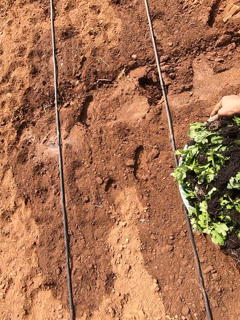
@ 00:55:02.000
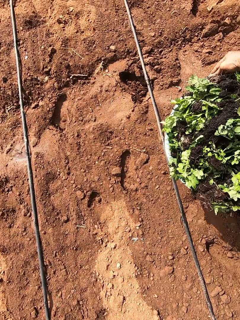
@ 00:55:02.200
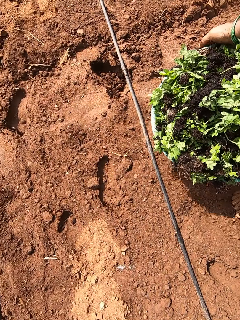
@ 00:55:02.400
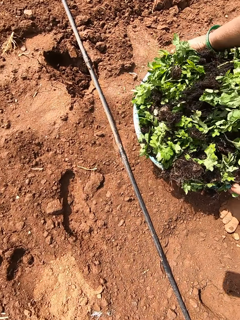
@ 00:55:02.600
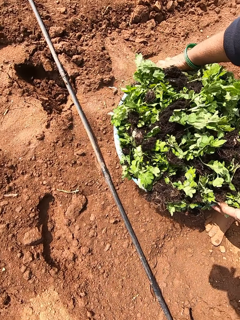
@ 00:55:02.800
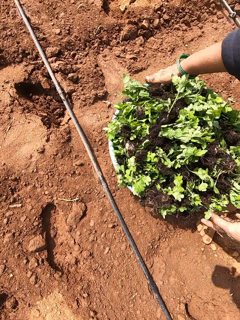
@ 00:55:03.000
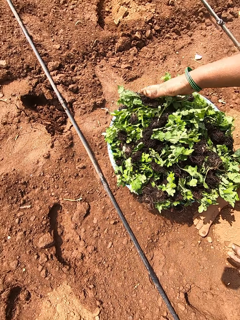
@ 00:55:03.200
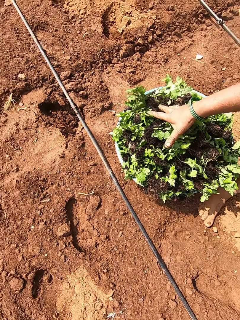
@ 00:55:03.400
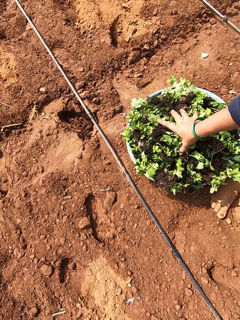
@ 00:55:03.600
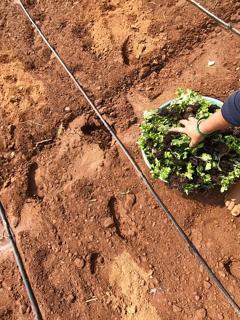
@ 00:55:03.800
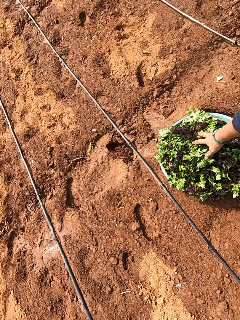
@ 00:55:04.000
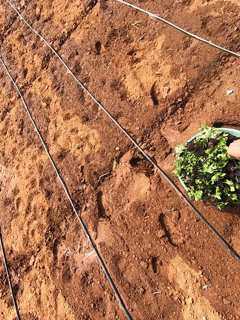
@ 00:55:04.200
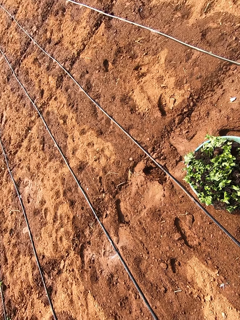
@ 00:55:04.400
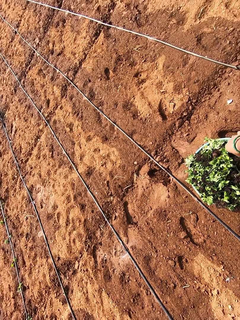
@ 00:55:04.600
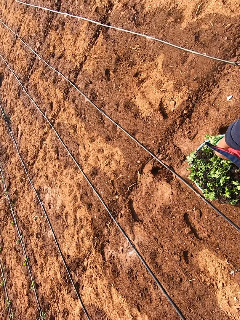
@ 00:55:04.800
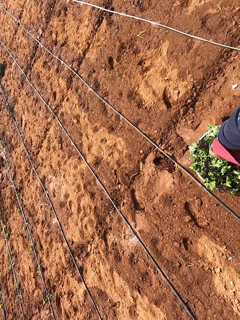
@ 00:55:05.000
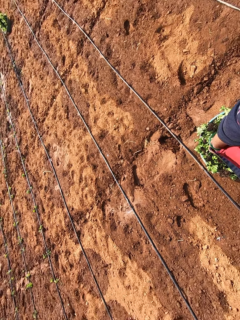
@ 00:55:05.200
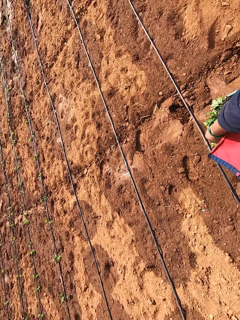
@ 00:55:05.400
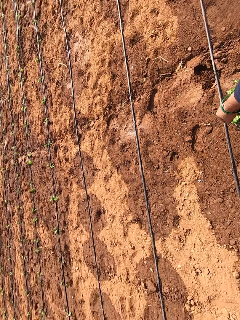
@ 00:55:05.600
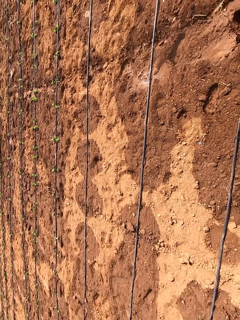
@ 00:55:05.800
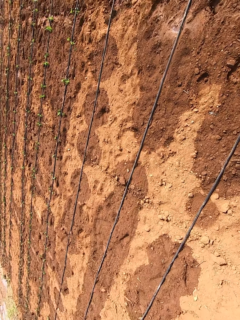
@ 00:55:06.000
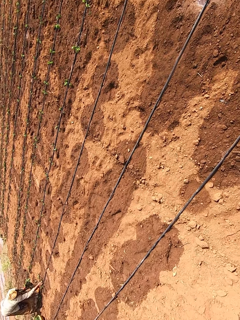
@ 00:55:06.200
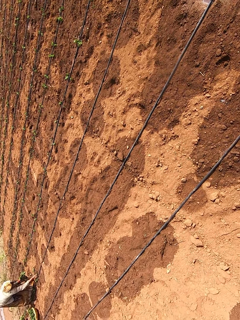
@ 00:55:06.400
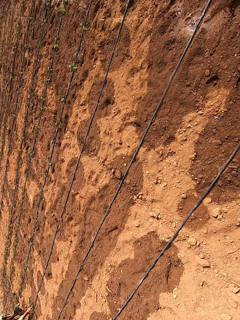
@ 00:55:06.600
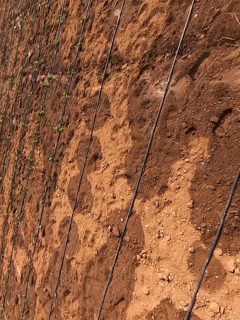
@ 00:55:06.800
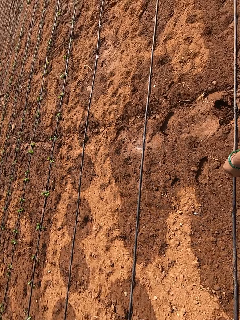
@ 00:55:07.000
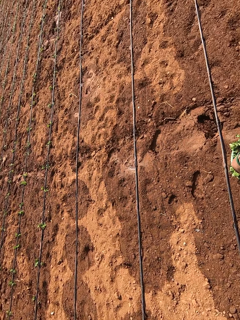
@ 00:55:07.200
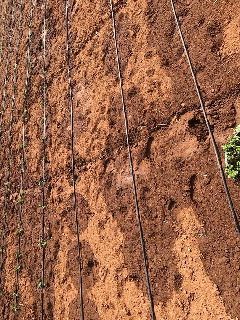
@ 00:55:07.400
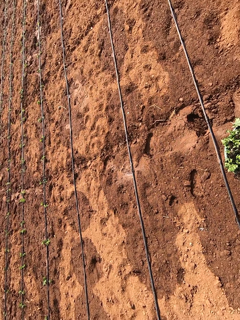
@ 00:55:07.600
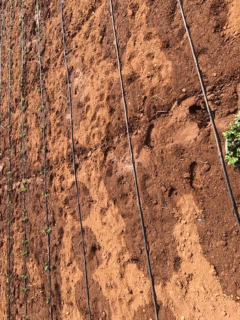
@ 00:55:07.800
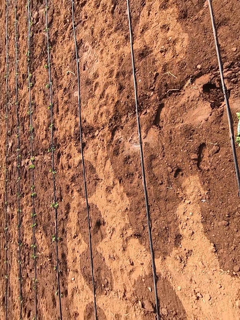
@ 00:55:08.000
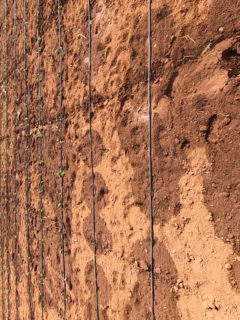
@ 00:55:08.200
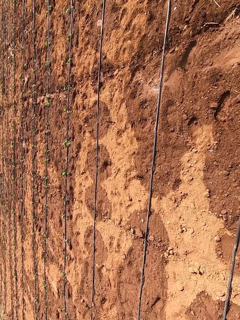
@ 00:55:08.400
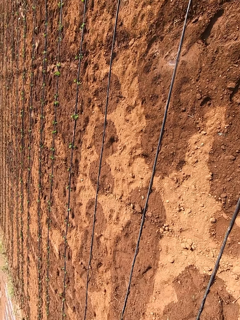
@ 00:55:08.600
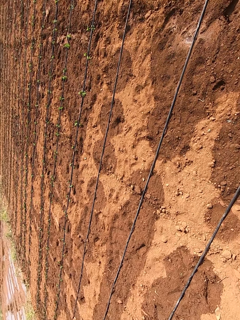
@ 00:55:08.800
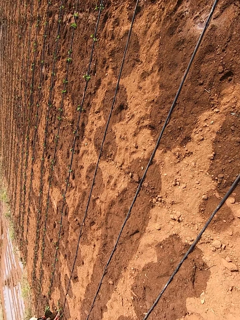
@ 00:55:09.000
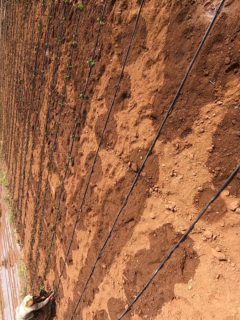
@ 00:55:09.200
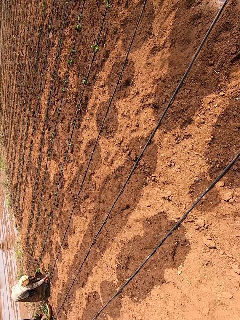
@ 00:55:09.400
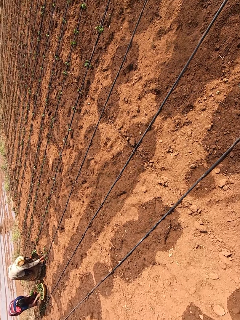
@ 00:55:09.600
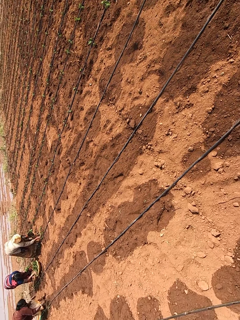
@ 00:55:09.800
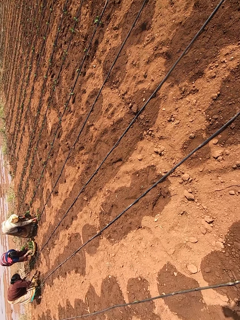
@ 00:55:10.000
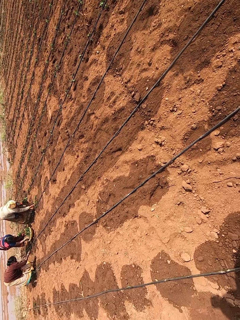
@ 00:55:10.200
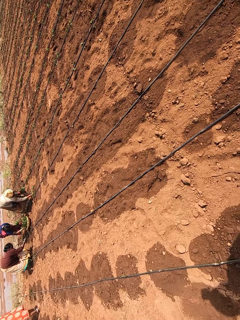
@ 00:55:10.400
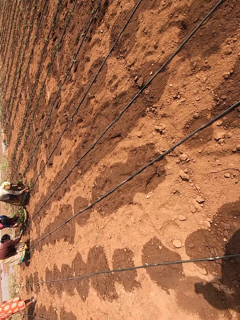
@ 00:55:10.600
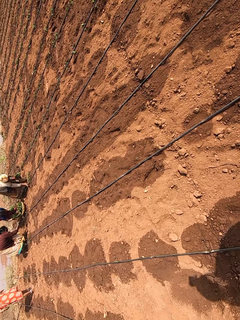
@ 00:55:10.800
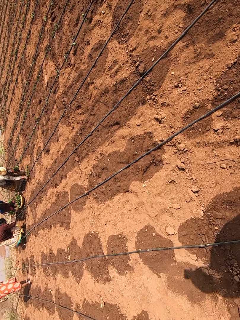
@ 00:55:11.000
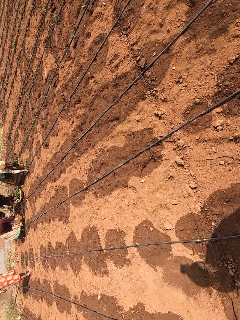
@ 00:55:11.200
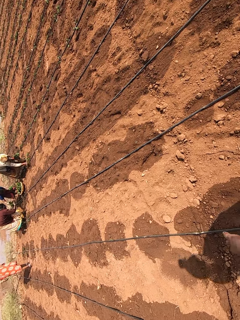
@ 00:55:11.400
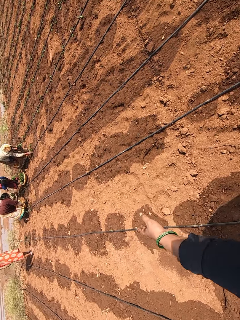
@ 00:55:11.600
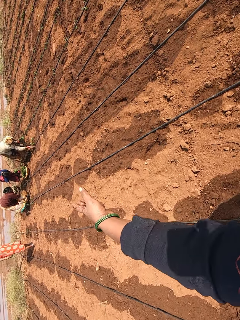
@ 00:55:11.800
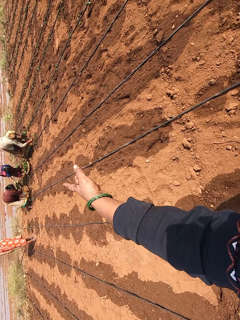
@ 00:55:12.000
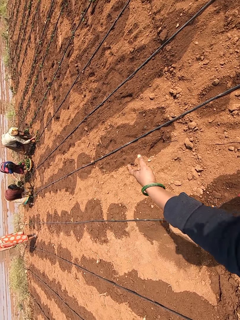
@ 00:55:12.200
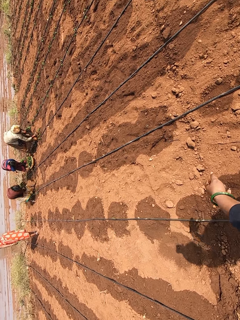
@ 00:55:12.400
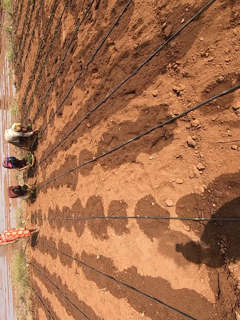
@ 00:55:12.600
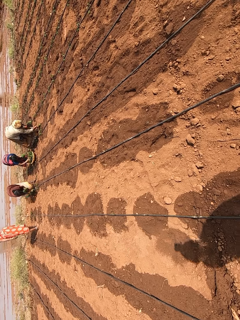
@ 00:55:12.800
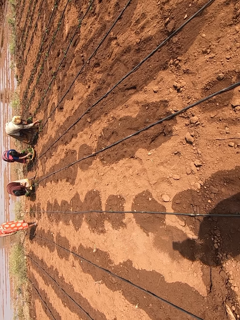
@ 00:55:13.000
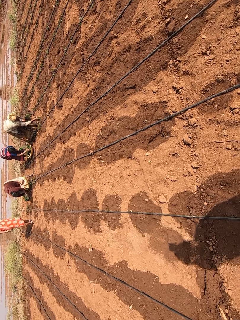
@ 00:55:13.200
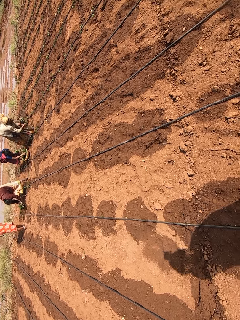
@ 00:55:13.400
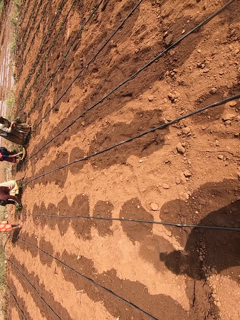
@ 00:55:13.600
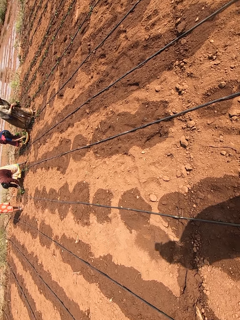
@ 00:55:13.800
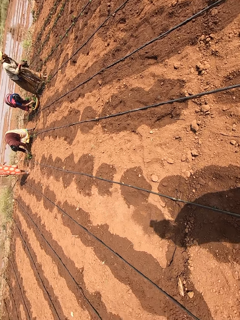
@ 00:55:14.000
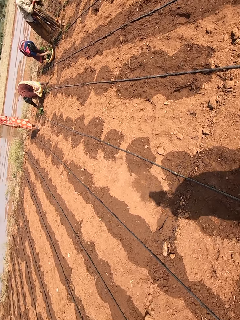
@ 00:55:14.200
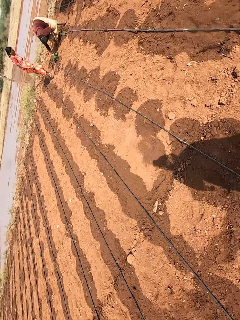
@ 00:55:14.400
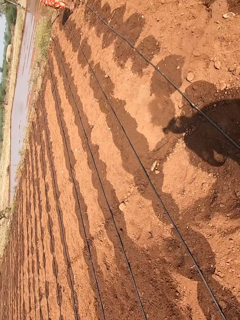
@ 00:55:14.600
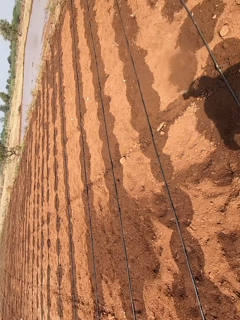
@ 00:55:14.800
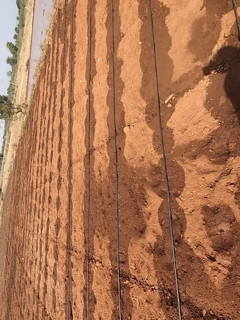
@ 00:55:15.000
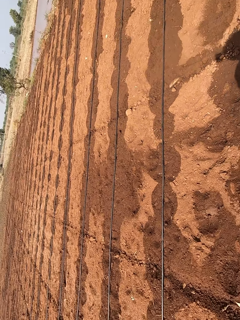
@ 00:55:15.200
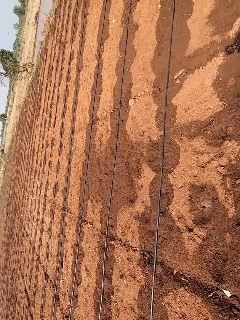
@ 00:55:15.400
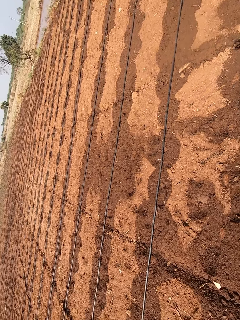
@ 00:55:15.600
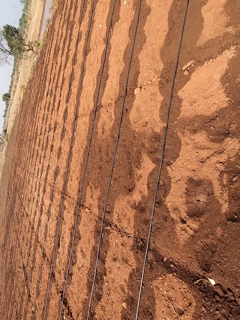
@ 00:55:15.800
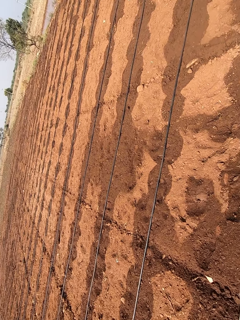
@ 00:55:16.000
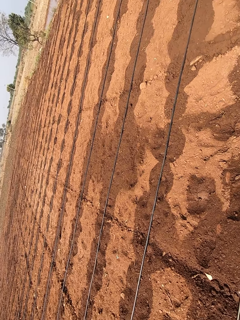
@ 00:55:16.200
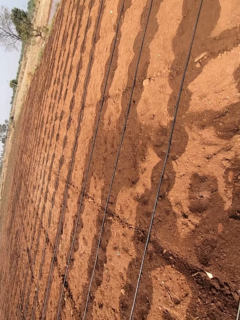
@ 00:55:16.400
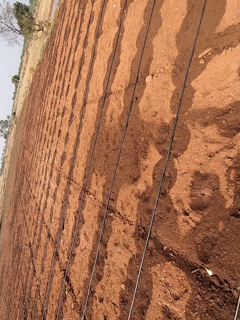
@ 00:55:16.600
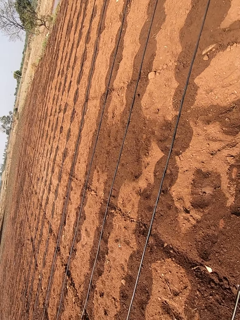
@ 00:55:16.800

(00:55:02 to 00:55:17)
The camera wearer drops the bowl on the ground with both hands. He drops the bowl on the ground with both hands again. He touches some seedlings in the bowl with his right hand. He gets up. He looks around. A woman plants some seedlings in the ground with her right hand. Another woman passes a bunch of seedlings to a third woman with her right hand. The camera wearer does a hand gesture. He interacts with the first woman. He interacts with a man. He looks around.

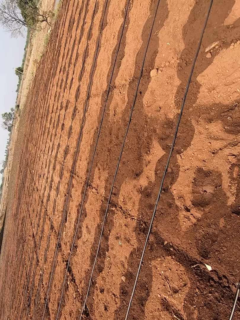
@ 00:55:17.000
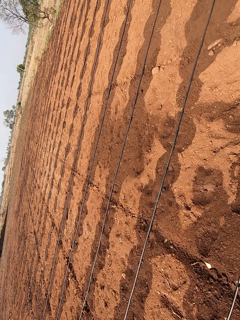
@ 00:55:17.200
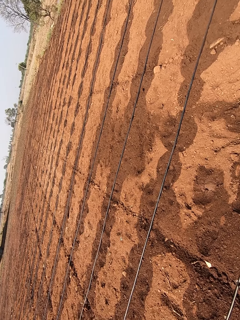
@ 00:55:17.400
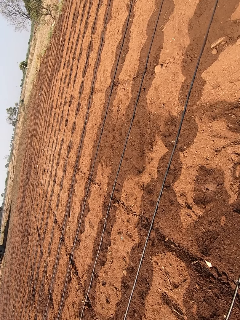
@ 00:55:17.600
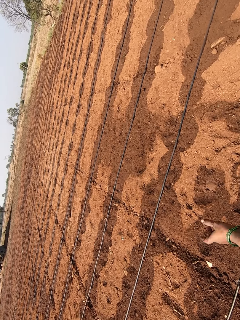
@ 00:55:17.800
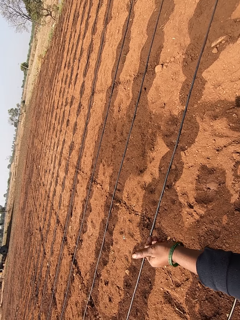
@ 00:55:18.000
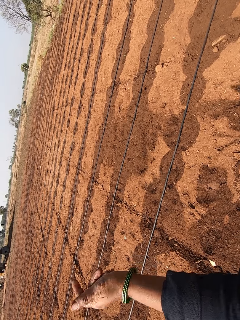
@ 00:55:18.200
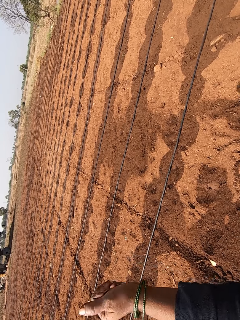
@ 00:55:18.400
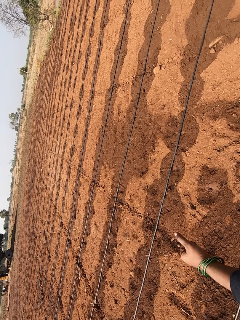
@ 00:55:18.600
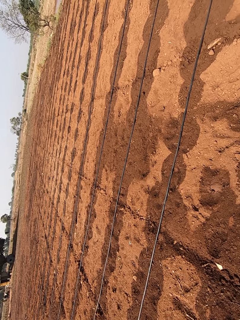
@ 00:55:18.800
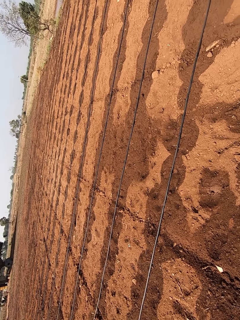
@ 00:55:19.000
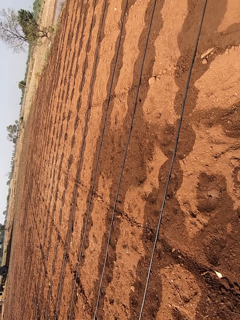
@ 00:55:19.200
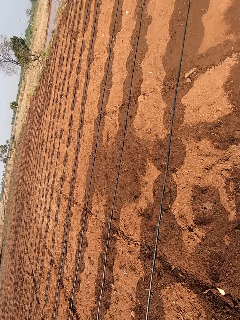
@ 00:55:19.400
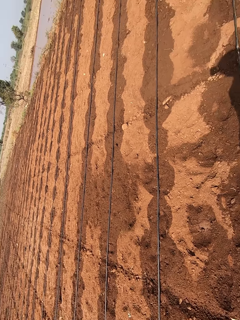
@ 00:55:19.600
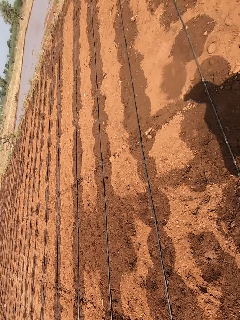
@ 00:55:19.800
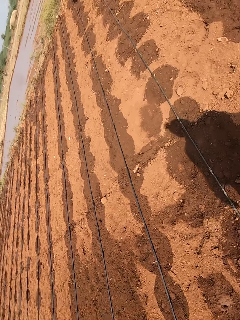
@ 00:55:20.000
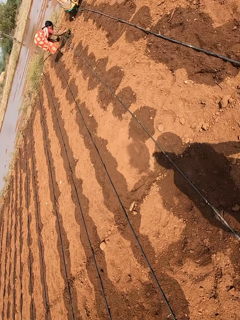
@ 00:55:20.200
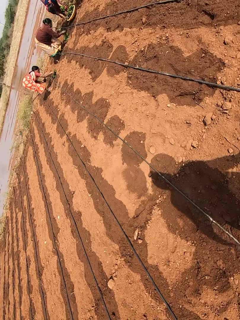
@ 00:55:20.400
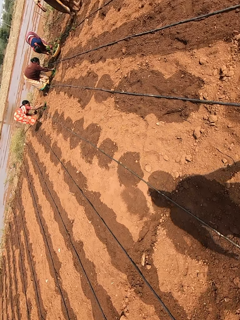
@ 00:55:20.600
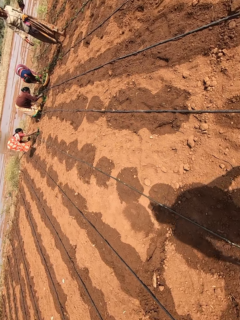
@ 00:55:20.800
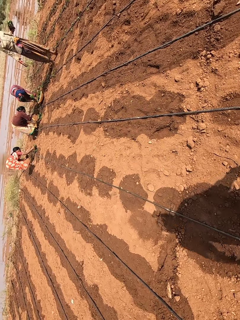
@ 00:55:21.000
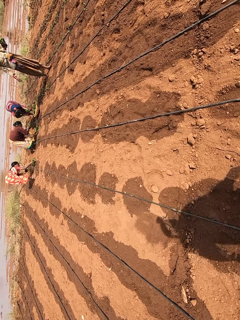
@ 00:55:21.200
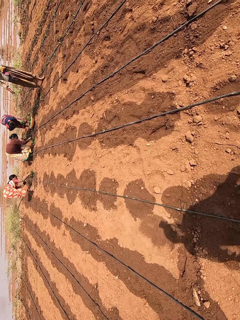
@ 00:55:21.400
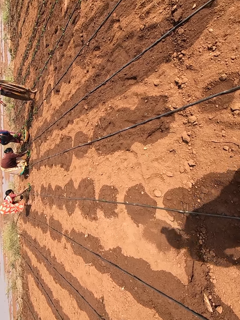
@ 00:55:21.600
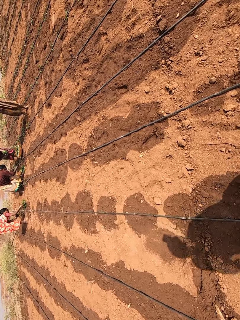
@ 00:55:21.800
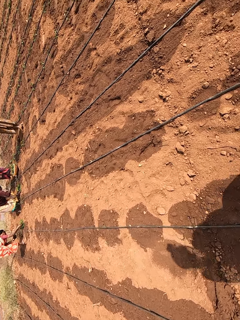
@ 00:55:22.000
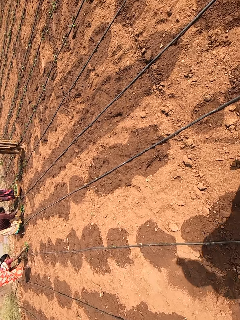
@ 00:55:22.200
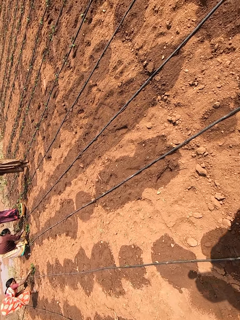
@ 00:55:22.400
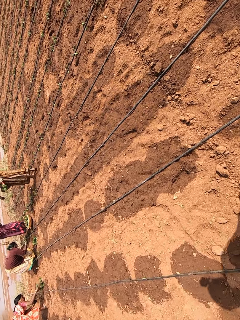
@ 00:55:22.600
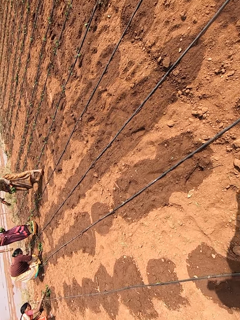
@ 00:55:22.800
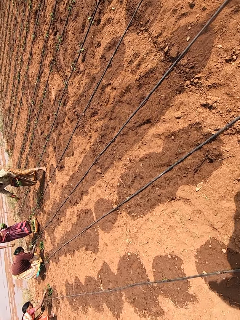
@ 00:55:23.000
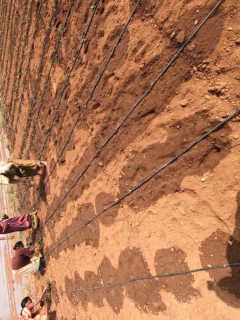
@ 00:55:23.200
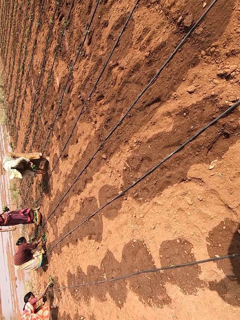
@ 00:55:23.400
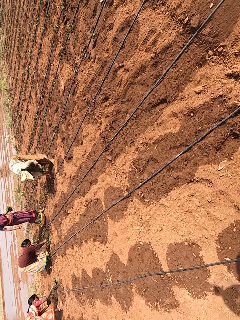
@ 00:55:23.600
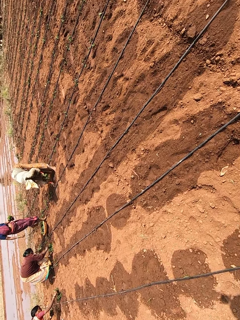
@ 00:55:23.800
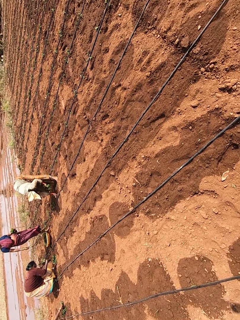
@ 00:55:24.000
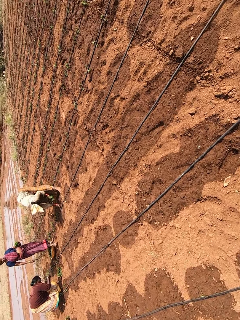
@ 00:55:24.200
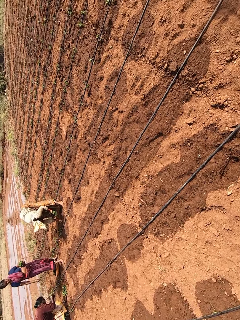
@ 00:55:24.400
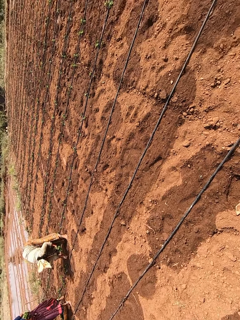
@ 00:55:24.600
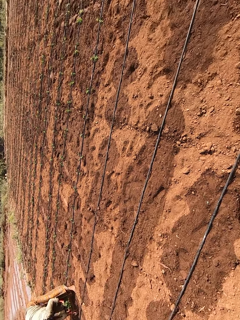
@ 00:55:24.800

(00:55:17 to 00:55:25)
The camera wearer does a hand gesture. A woman picks a seedling from her left hand with her right hand. Another woman gathers some seedlings in the ground with her right hand. The first woman drops the seedling on the ground with her right hand. She picks a seedling from her left hand with her right hand, drops the seedling on the ground with her right hand, picks a seedling from her left hand with her right hand, drops the seedling on the ground with her right hand, picks a seedling from her left hand with her right hand and drops the seedling on the ground with her right hand. A third woman plants a seedling in the ground with her right hand.
